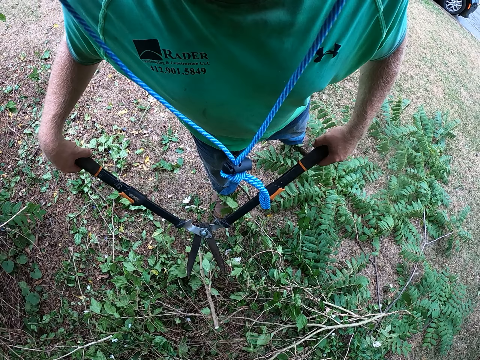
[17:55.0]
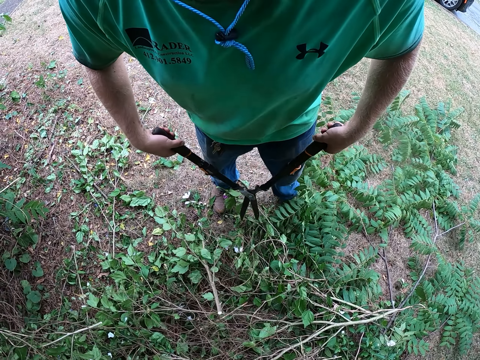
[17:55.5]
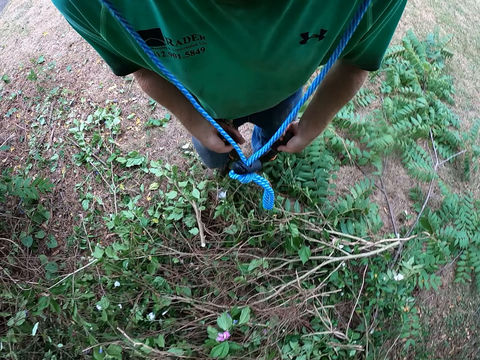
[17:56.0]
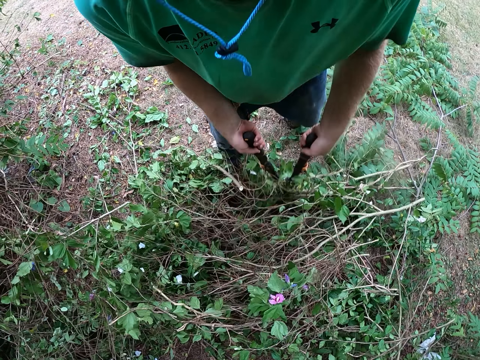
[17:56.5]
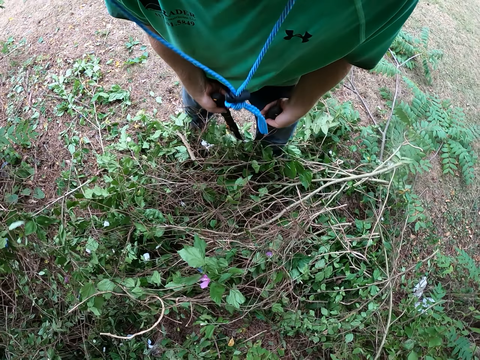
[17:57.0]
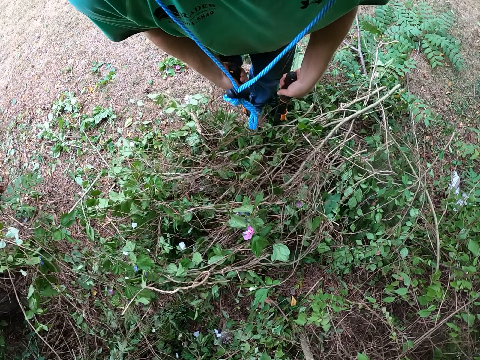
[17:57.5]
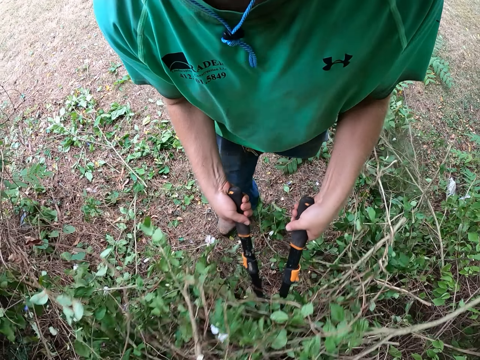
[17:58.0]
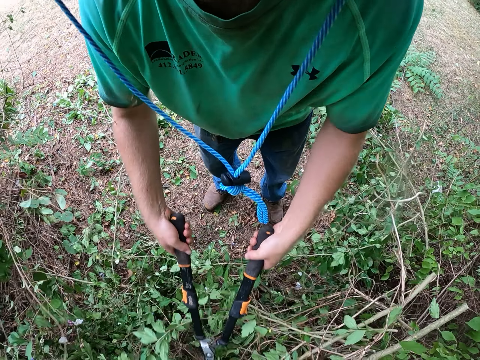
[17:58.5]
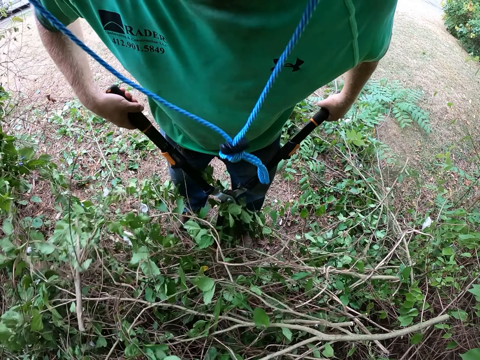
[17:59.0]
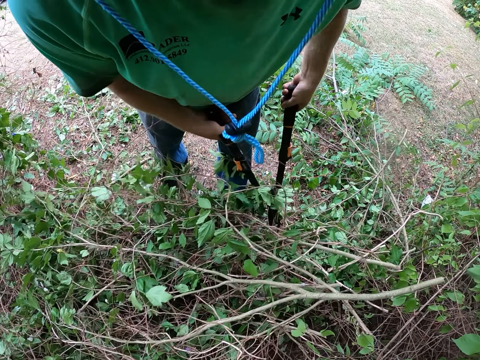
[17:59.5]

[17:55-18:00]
The camera wearer drops the tree branch on the ground with the lopper in both hands. They clear the branches of trees on the ground with the lopper in both hands. They push the branches with the shear.

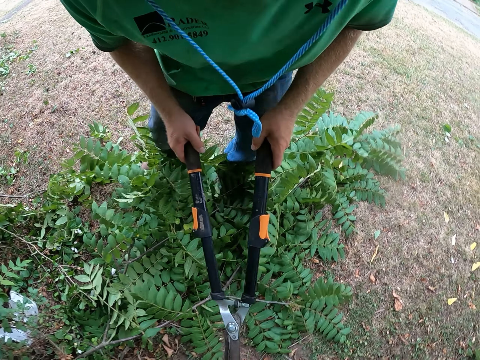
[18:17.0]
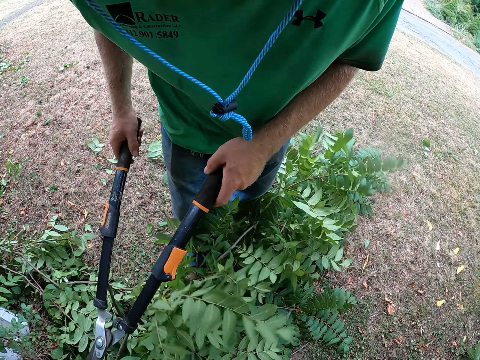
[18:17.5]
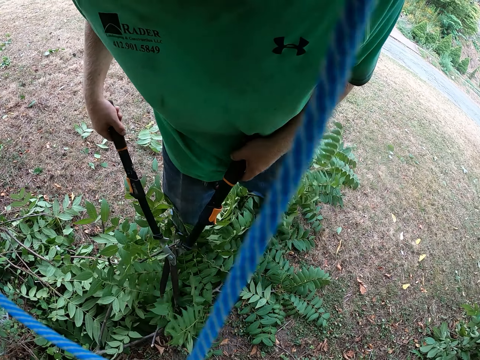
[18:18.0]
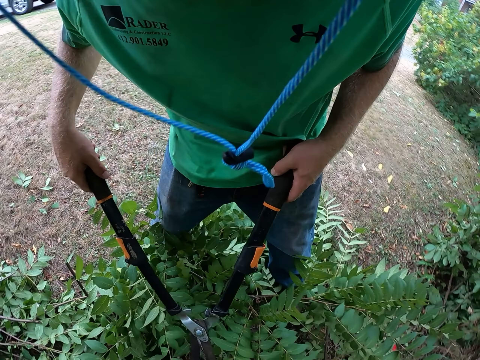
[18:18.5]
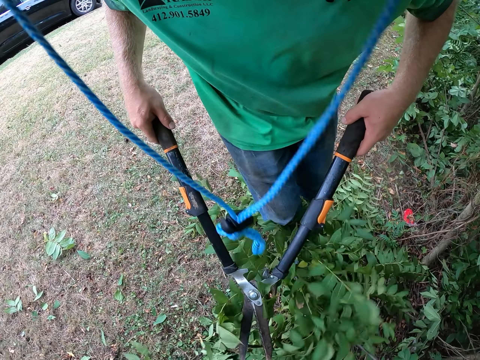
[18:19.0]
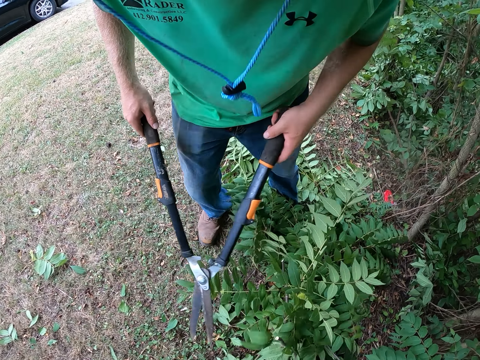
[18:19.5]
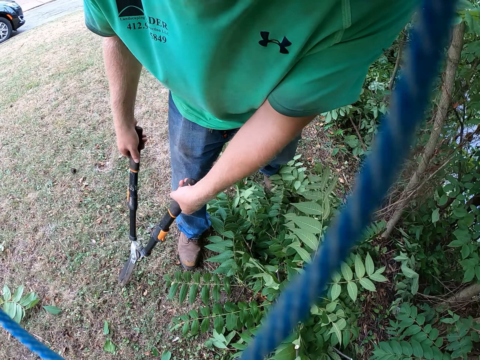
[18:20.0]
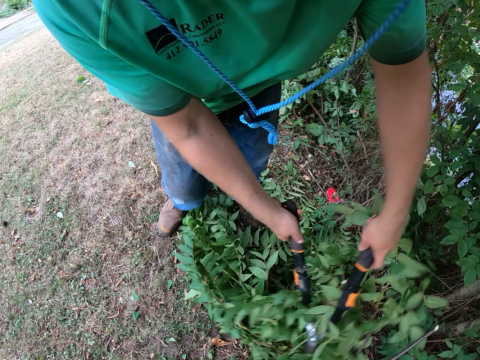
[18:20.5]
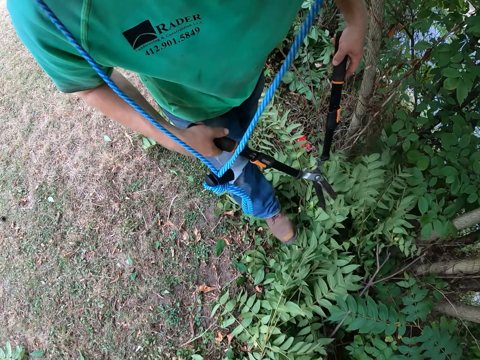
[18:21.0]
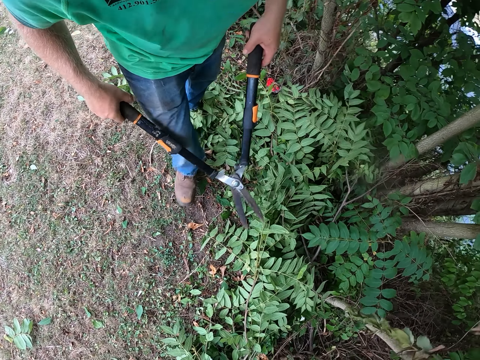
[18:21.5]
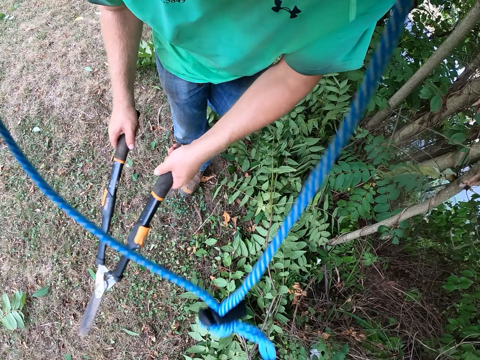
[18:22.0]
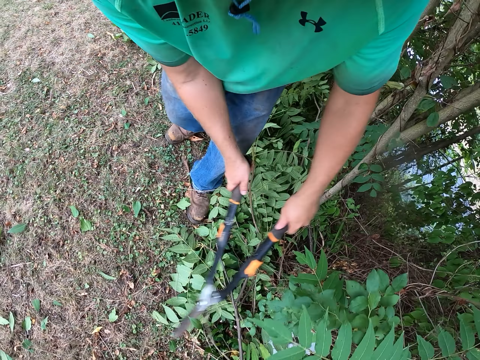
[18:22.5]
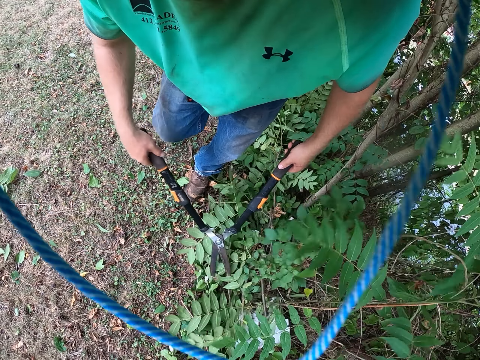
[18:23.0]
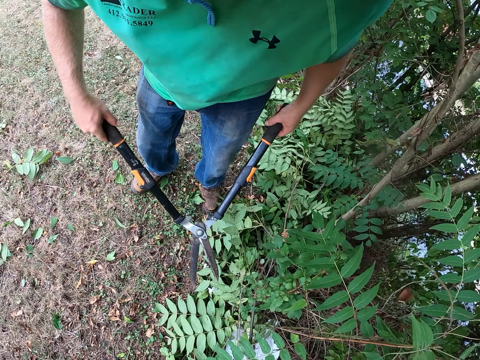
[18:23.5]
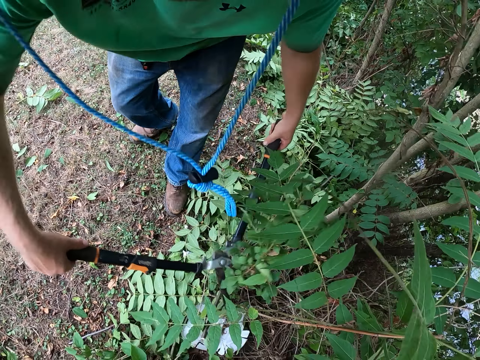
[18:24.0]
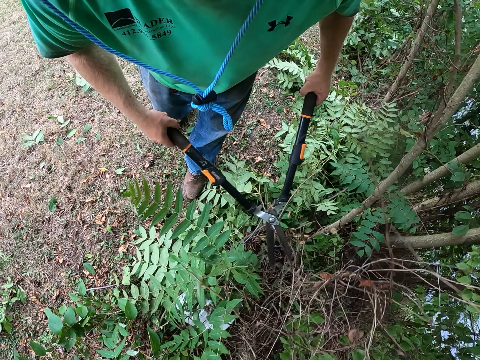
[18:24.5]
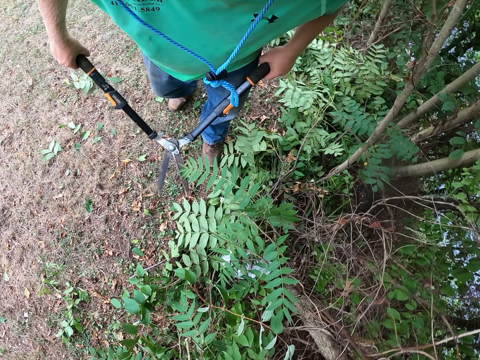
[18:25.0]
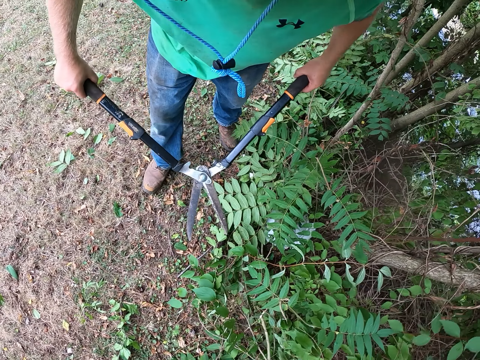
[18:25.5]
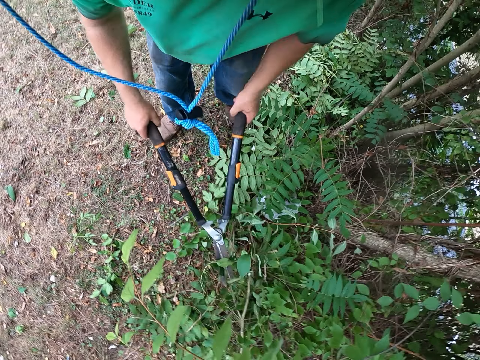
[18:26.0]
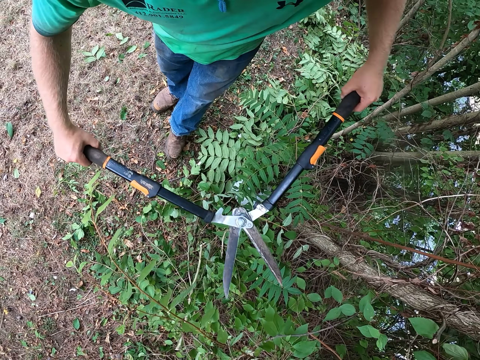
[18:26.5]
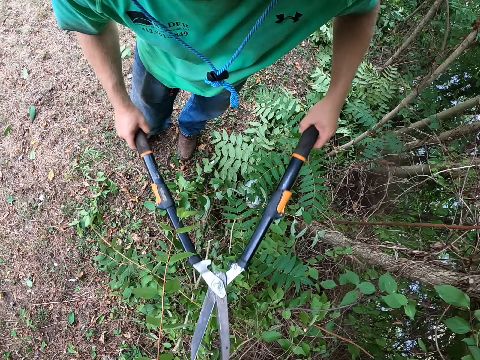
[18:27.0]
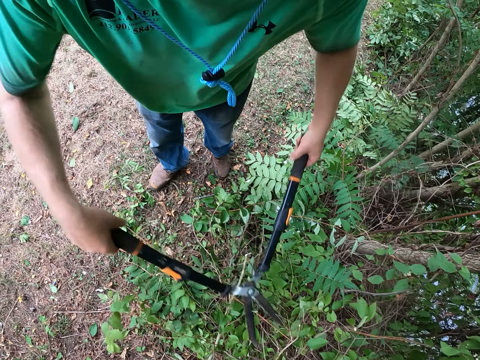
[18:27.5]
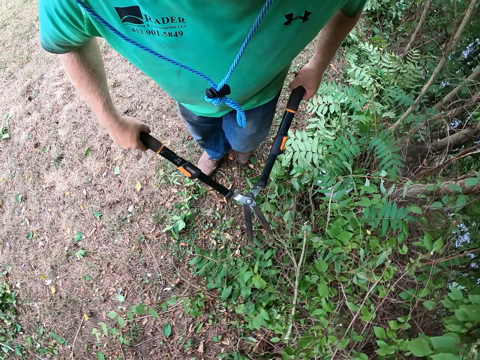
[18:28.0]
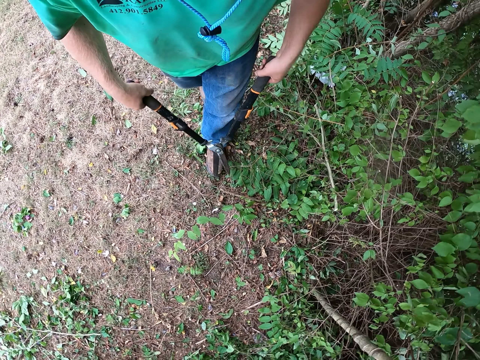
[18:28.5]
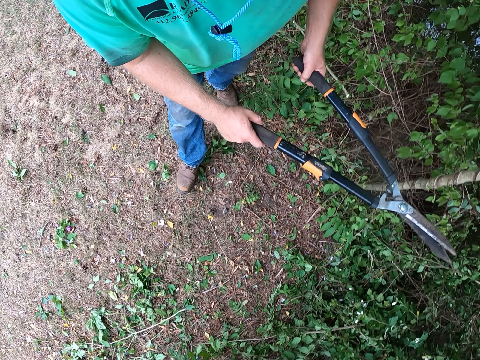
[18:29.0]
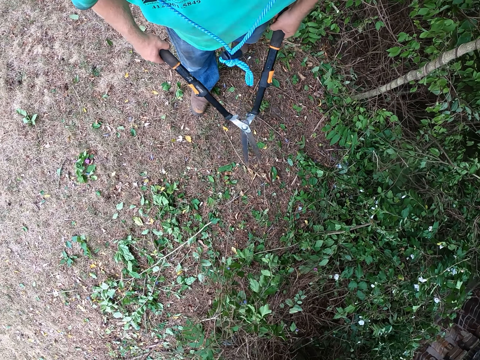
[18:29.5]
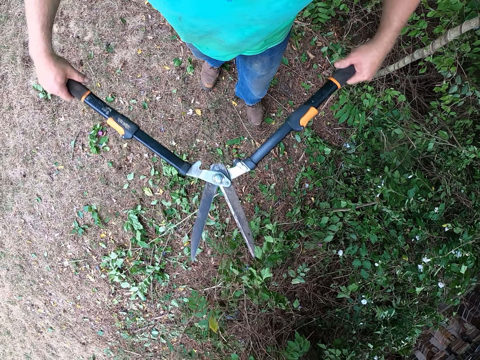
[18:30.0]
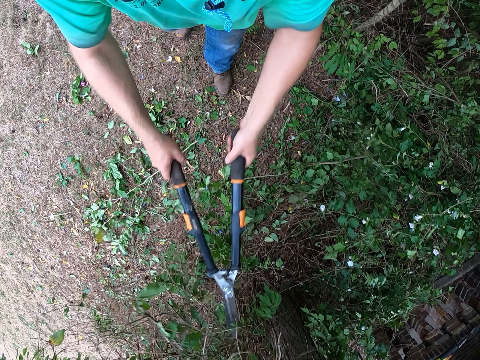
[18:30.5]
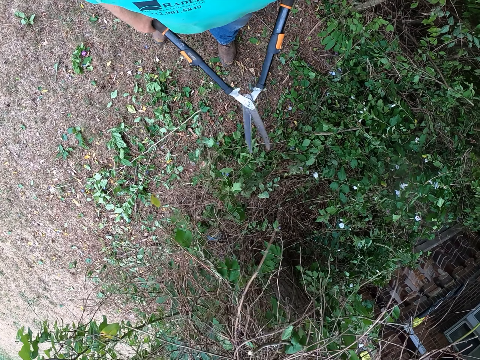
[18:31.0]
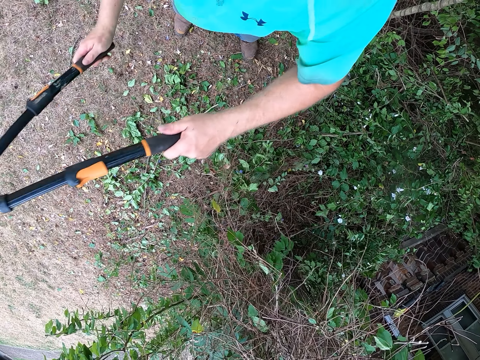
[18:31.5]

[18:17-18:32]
The camera wearer moves twigs on the ground with both legs. They walk around. They hit the twigs on the ground with the hedge shears in both hands. They walk around. They hit the twigs on the ground with the hedge shears in both hands. They walk around. They cut the twigs on the ground with the hedge shears in both hands. They walk around. They cut the twigs on the ground with the hedge shears in both hands. They cut the twigs on a tree with the hedge shears in both hands. They walk around. They walk around again. They push the leaves with the shears. They walk around. They cut the twigs on the tree with the hedge shears in both hands. They walk around.

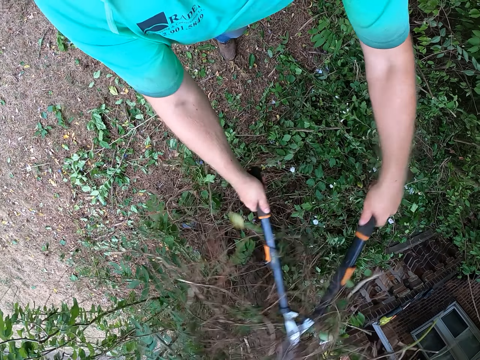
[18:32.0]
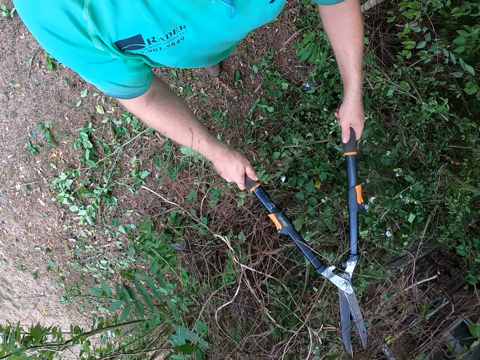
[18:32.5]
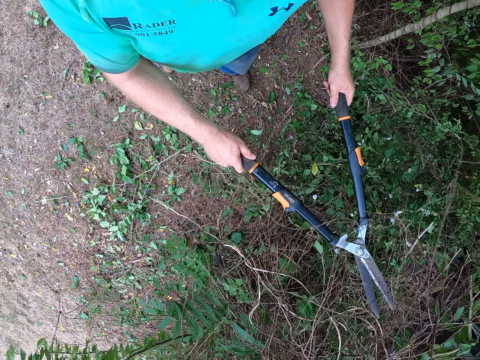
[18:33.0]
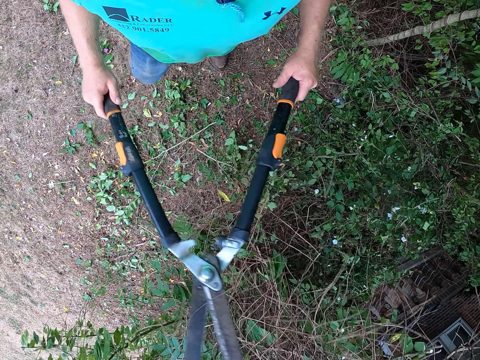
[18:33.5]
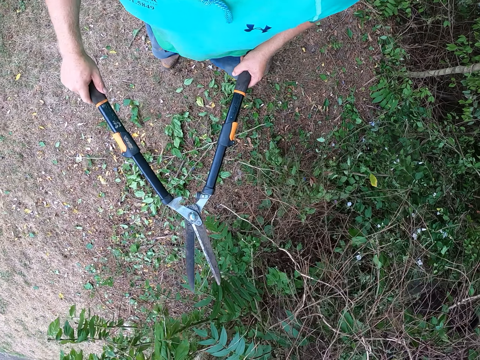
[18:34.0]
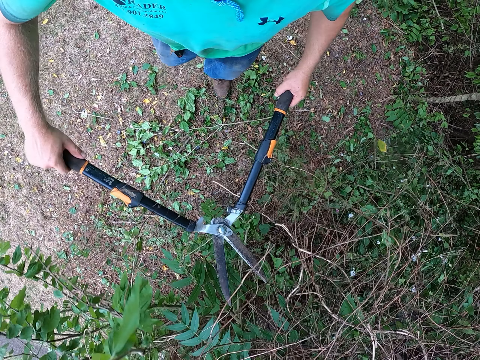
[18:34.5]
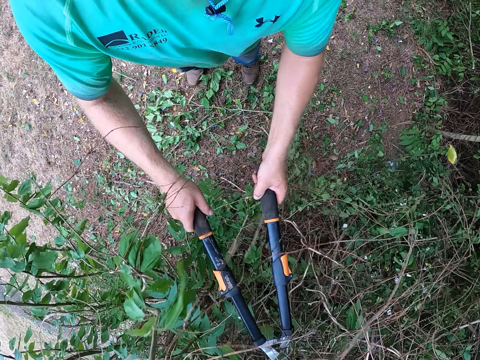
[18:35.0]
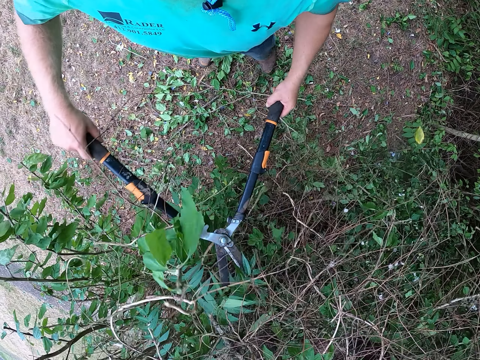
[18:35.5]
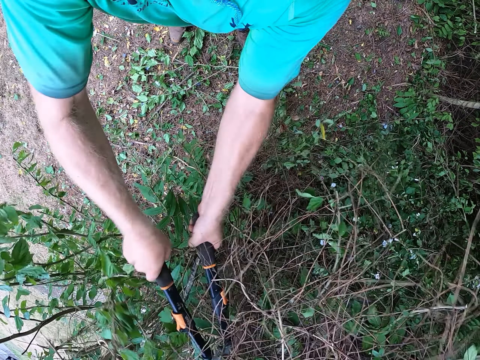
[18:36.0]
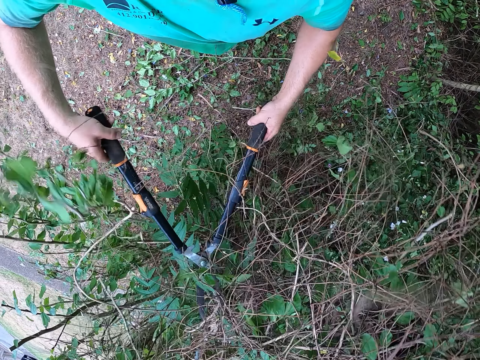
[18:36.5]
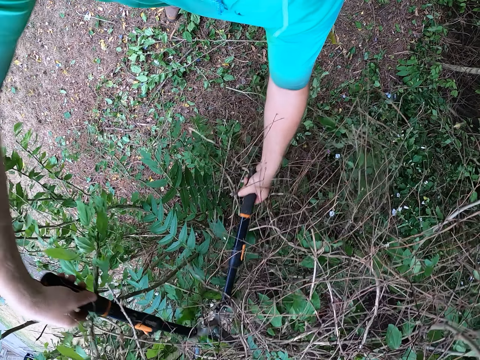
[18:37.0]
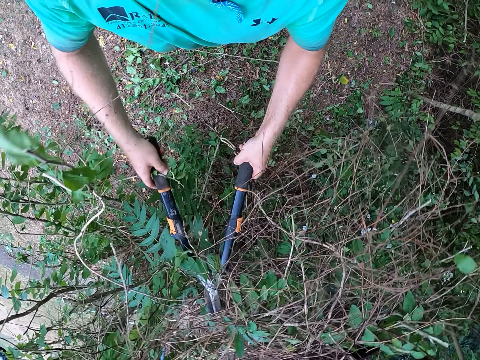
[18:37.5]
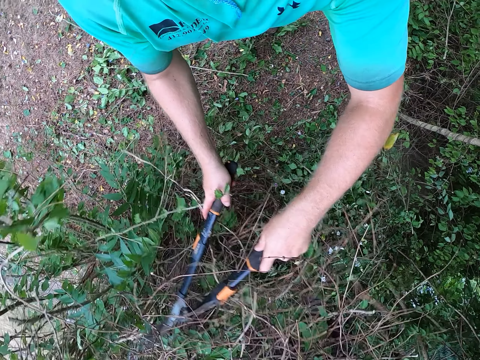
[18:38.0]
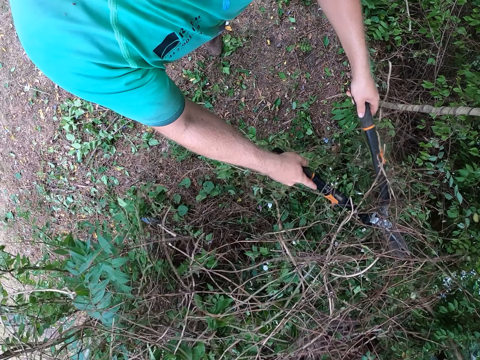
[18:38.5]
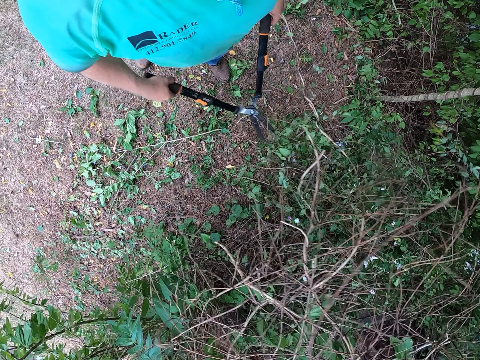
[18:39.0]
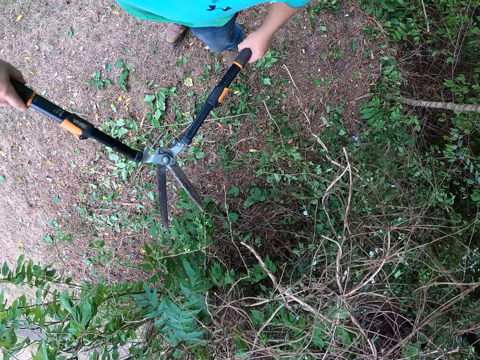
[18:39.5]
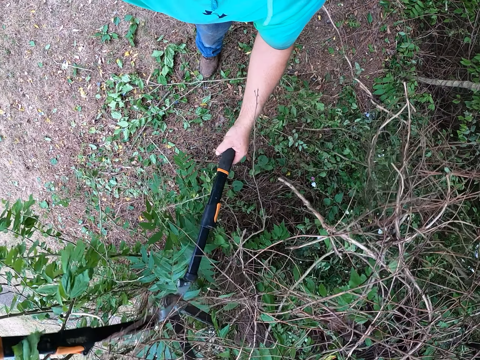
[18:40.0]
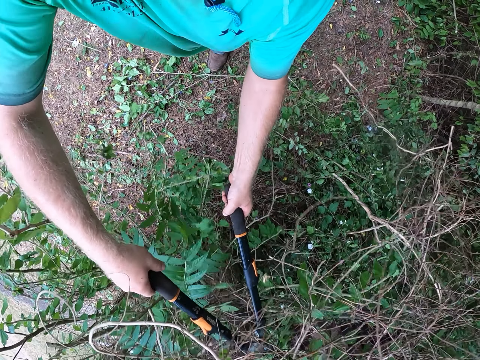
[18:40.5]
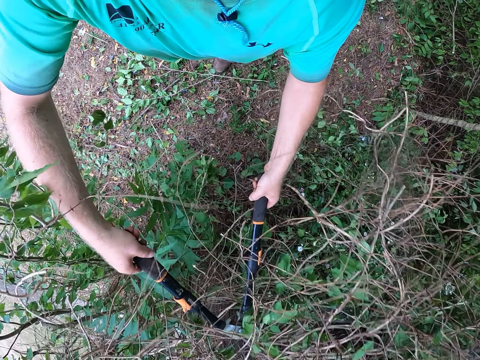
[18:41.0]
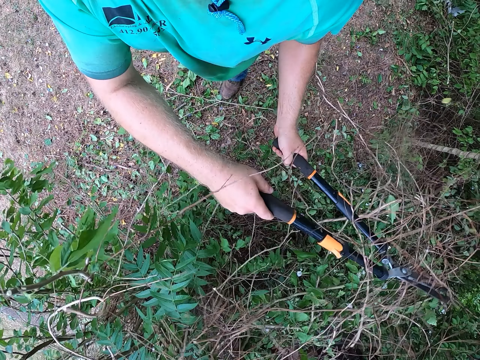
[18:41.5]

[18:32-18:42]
The camera wearer hits the twigs on the tree with the hedge shears in both hands. They walk around. They cut the twigs on the tree with the hedge shears in both hands. They throw the twigs on the ground with the hedge shears in both hands. They walk around. They cut the twigs on the tree with the hedge shears in both hands.
